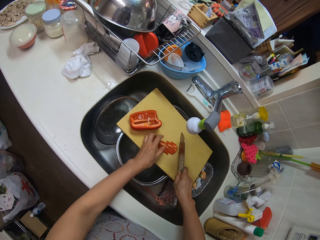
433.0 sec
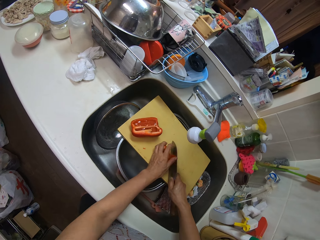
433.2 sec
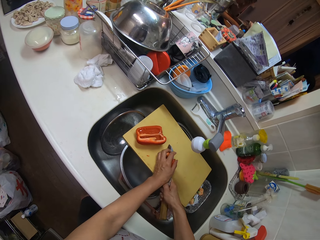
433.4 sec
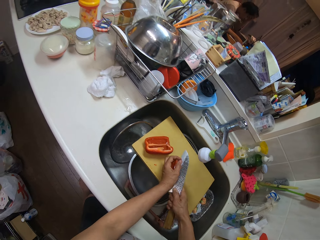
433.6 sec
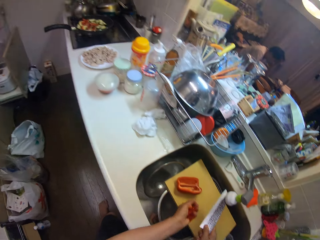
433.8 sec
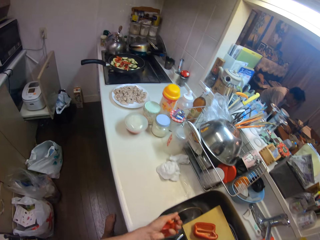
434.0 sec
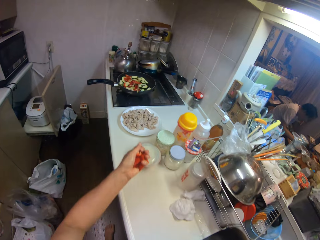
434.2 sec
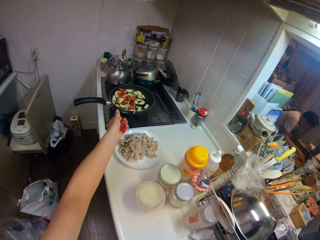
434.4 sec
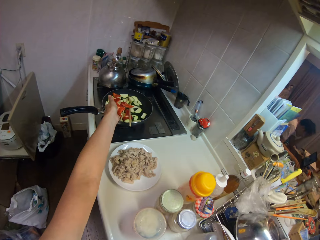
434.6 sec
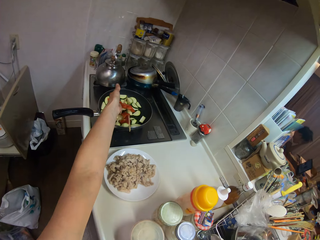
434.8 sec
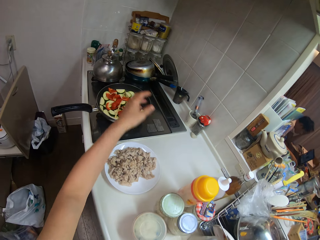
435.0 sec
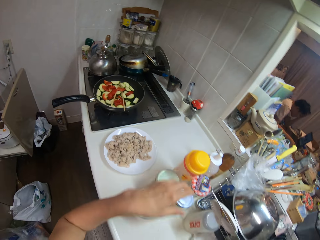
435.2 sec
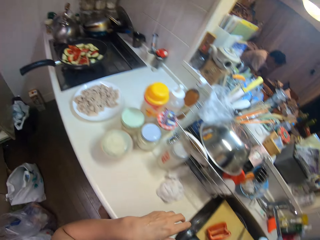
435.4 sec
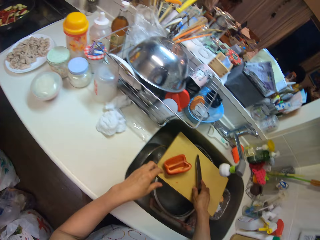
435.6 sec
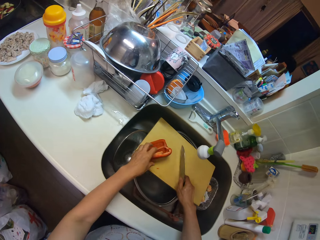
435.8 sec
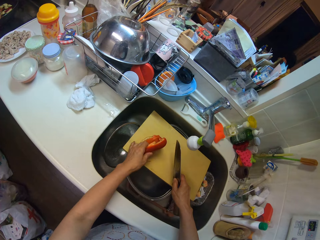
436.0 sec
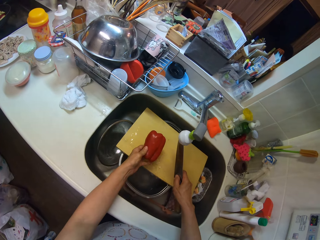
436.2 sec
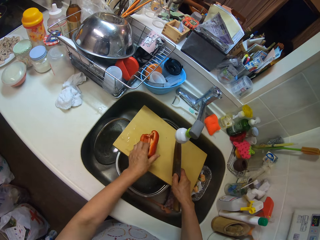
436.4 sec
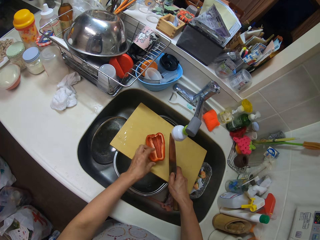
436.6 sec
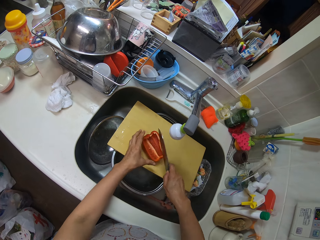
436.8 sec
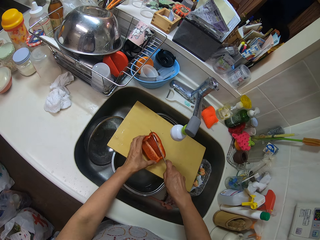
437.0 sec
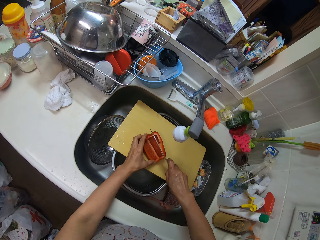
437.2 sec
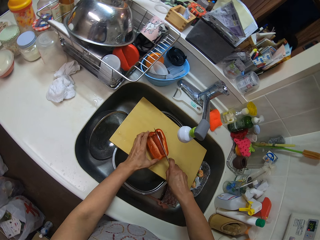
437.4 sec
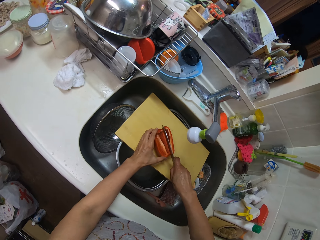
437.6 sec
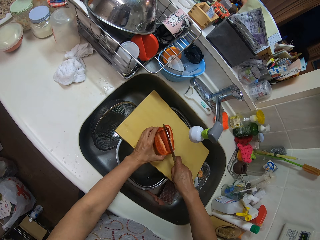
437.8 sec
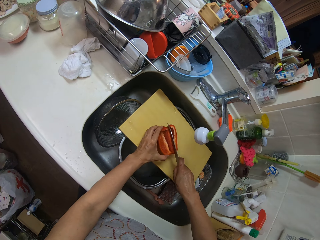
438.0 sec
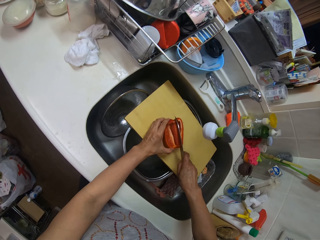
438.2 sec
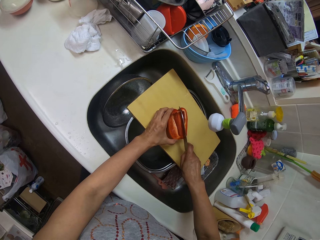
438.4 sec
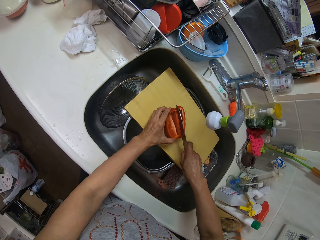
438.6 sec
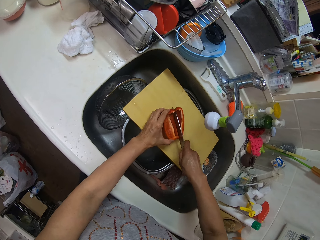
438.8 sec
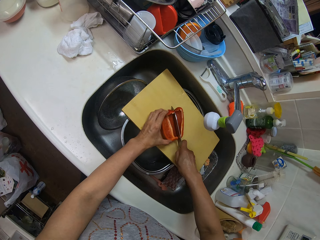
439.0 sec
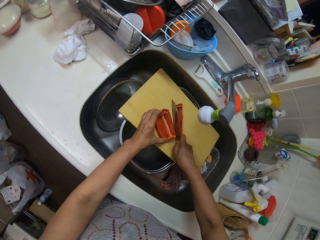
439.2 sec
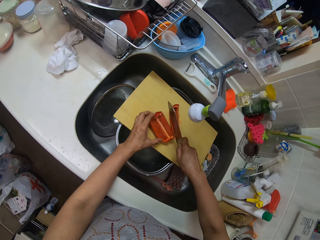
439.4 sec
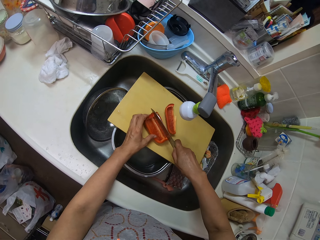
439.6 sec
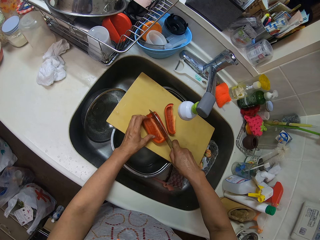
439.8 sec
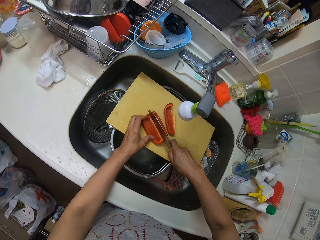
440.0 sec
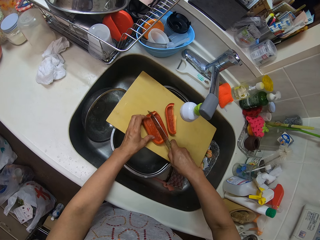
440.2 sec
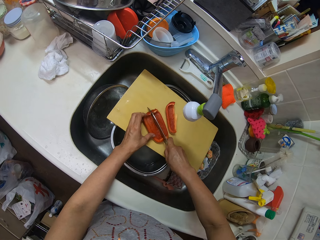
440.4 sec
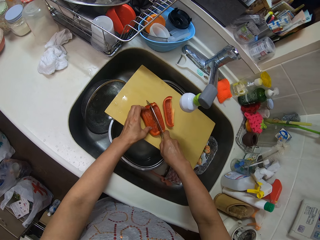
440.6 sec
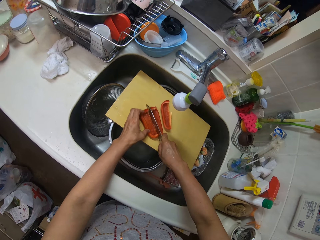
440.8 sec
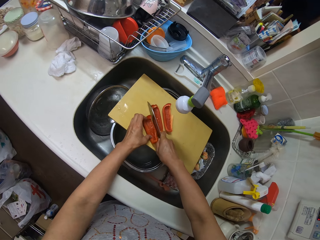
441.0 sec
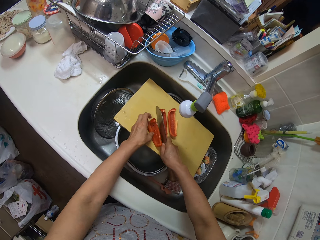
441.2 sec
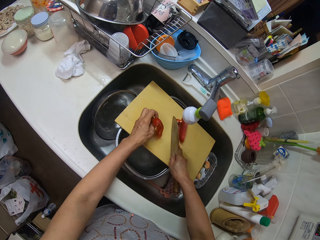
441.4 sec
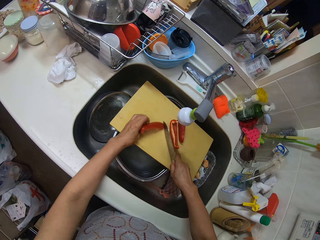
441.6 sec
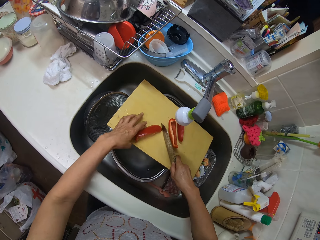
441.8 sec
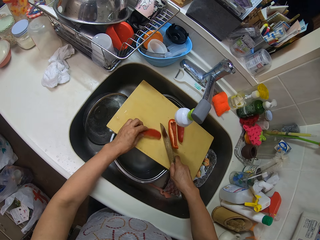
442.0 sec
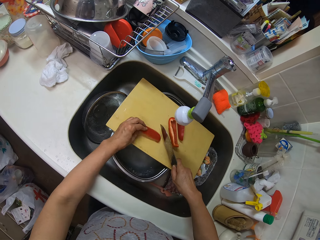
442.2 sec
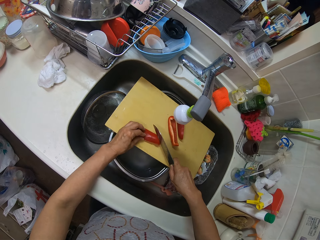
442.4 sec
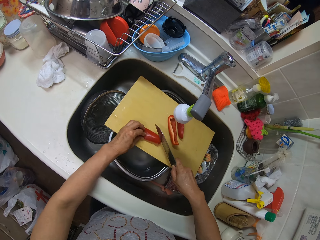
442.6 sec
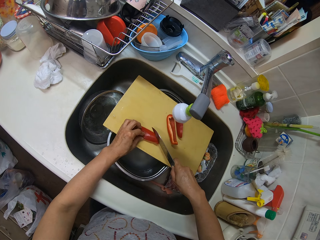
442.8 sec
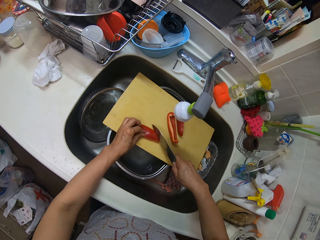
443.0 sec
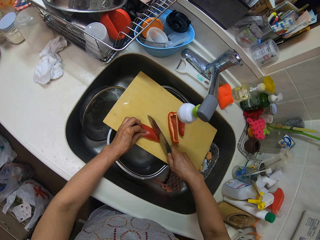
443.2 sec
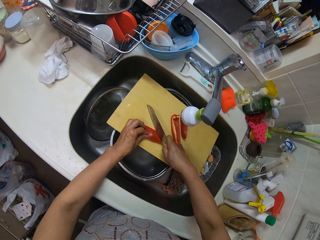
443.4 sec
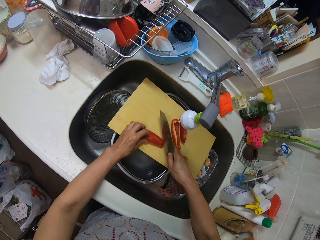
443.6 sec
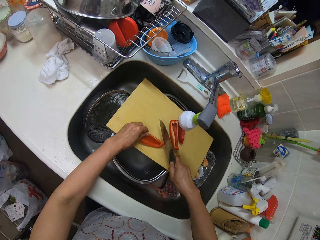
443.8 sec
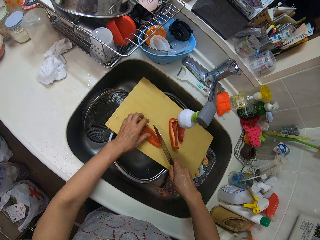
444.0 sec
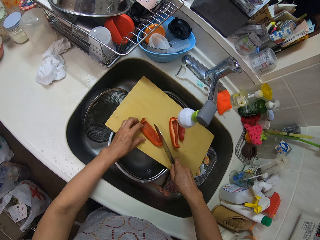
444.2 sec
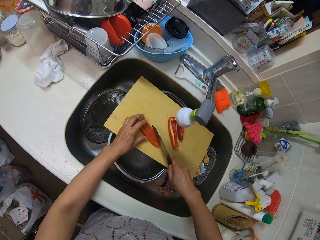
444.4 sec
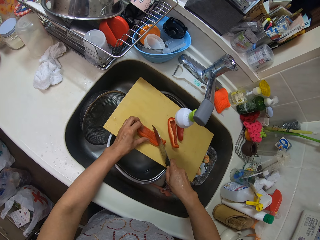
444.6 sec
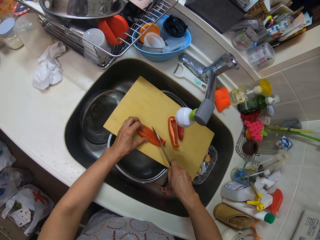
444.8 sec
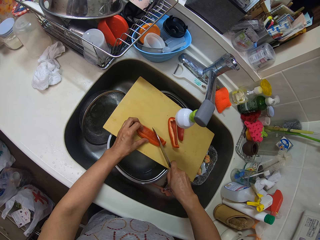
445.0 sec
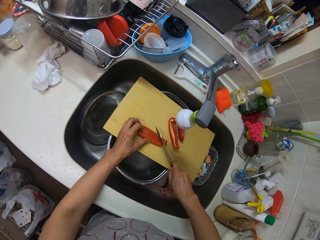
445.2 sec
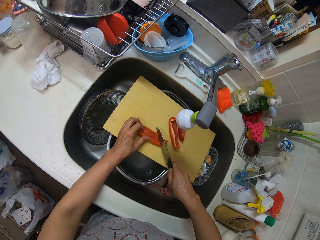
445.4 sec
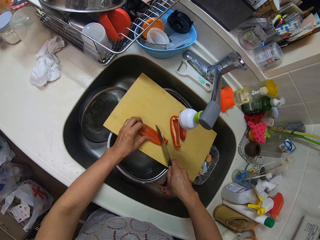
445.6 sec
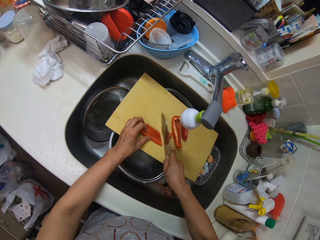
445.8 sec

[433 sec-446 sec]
The camera wearer packs the chopped bell pepper on the board. They pour the chopped bell pepper in the fry pan on the stove. They take the second half bell pepper on the board. They cut the bell pepper into three with the knife on the board. They chop one of the bell peppers on the board with the knife.

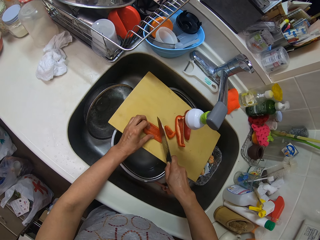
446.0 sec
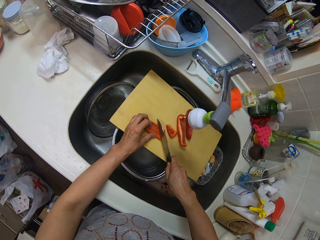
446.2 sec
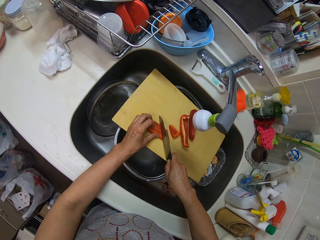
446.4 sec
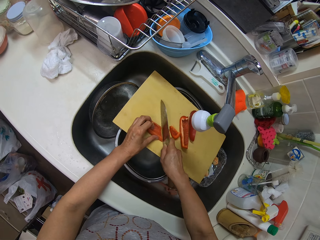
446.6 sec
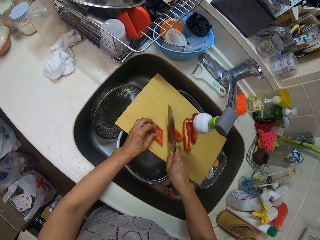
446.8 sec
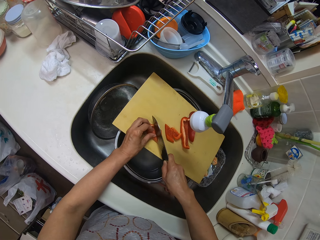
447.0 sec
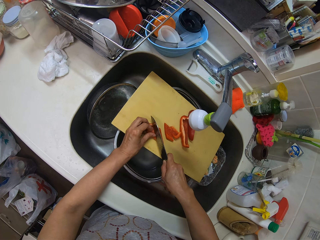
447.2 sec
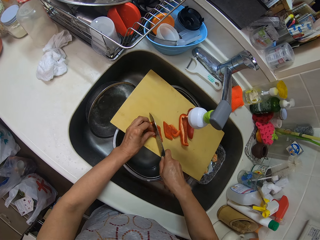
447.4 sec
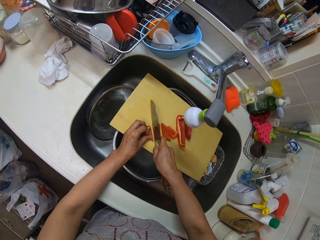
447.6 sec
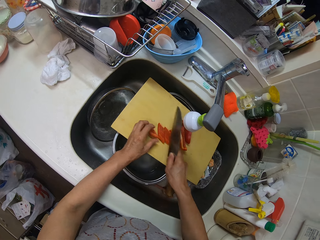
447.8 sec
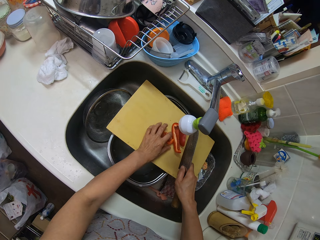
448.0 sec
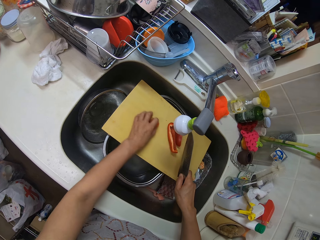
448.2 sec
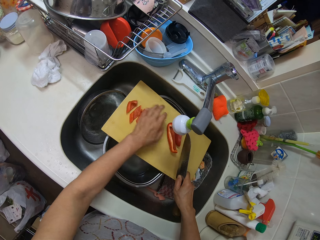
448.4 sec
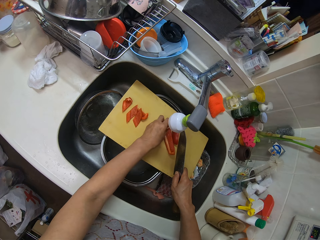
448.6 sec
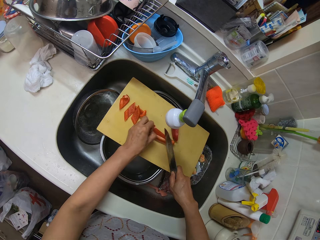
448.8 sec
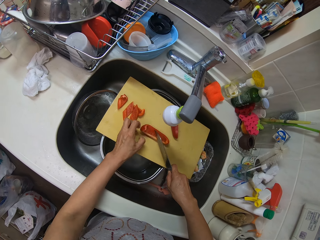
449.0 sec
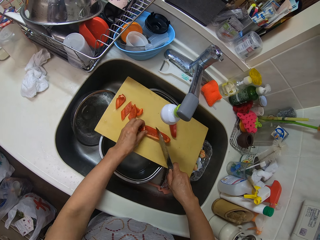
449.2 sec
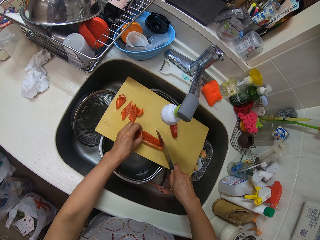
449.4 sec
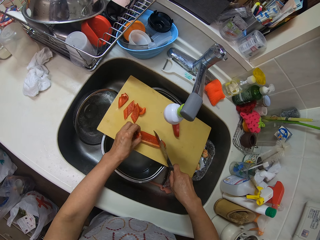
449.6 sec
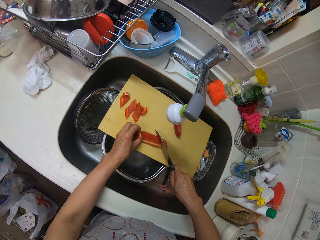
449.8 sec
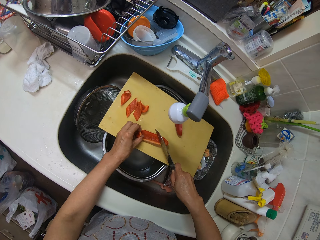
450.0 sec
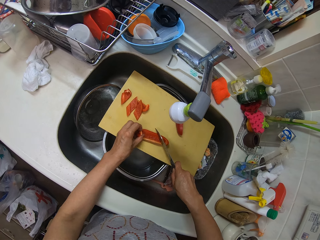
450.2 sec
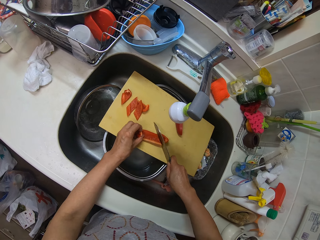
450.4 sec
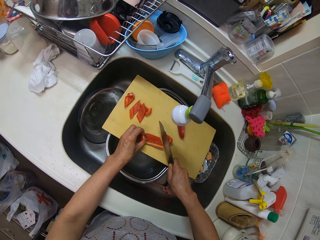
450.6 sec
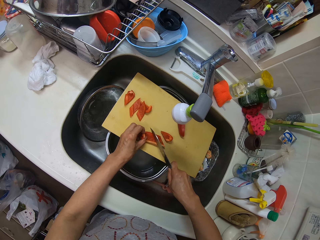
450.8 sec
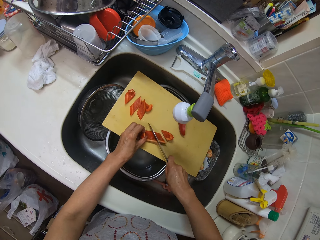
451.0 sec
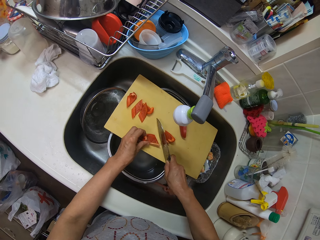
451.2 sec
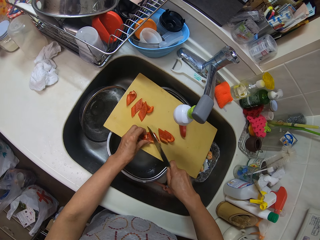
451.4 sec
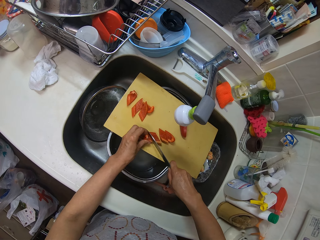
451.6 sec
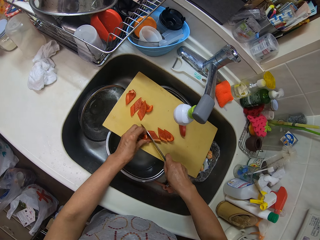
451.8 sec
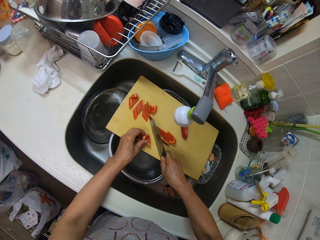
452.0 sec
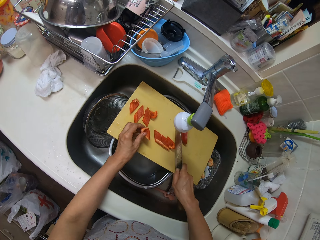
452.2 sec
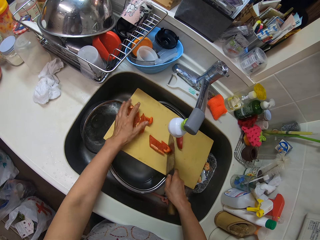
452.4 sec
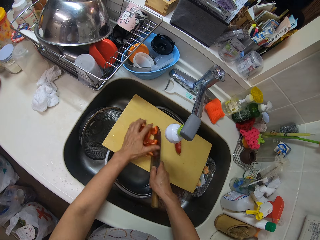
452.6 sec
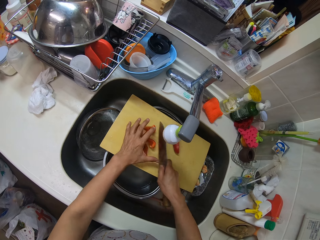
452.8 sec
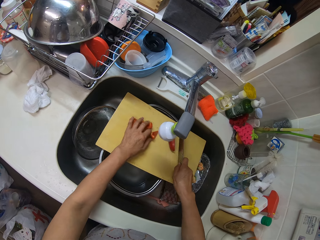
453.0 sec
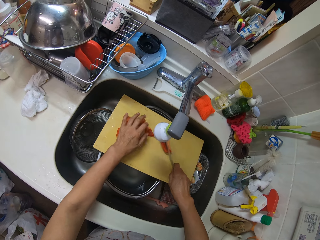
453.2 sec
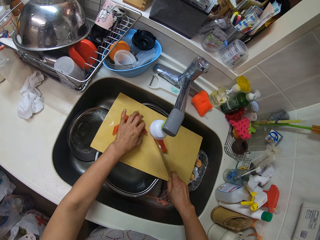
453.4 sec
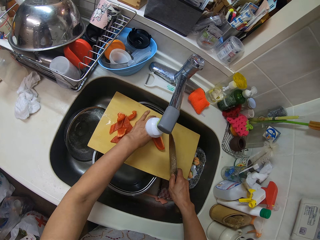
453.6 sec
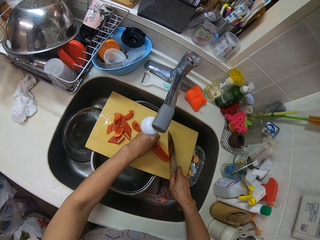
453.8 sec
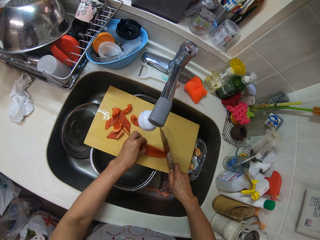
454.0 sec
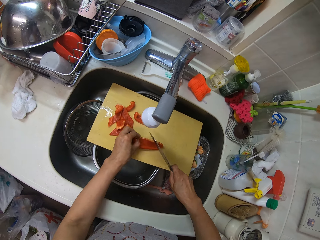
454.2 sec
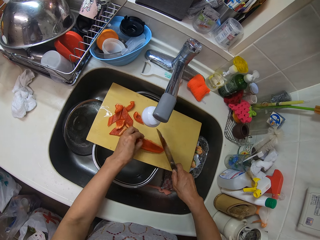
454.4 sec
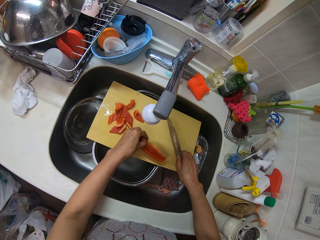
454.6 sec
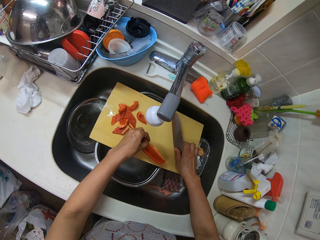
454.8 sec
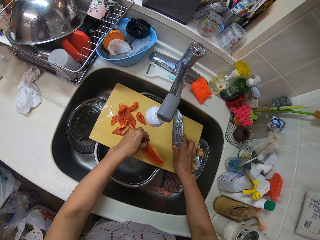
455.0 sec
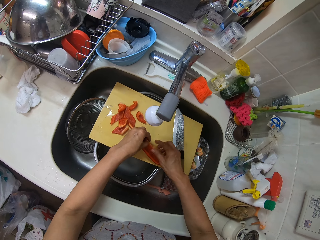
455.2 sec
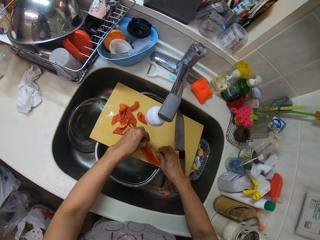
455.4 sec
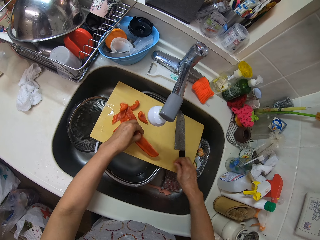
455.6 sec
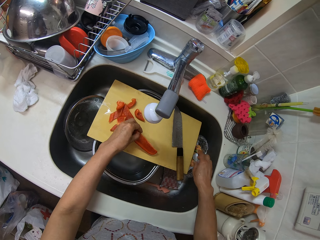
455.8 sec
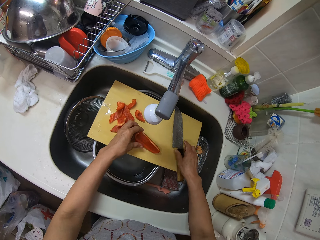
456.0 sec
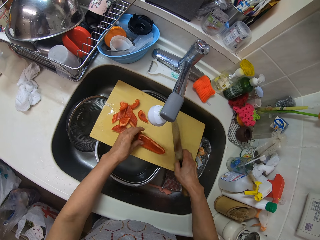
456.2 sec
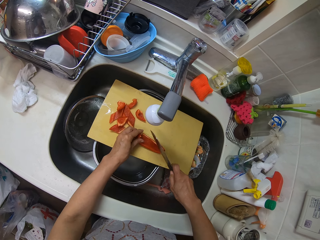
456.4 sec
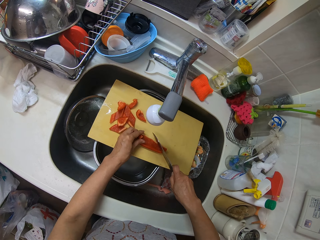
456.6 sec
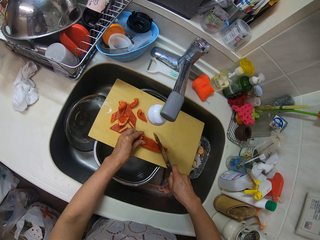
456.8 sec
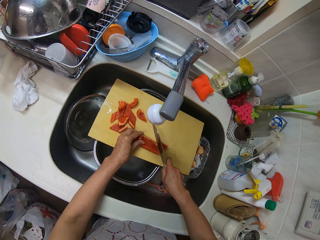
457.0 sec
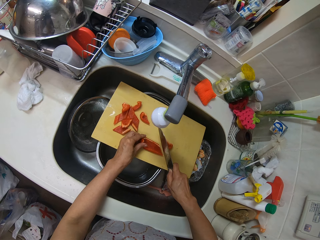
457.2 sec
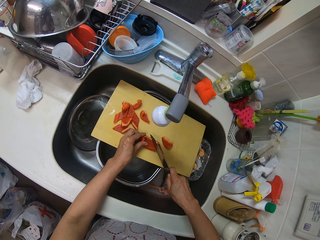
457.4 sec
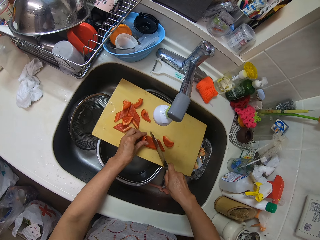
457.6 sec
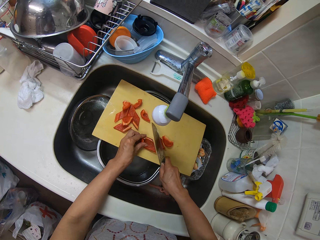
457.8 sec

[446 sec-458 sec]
The camera wearer pushes aside the chopped bell pepper on the board. They chop one of the bell peppers on the board with the knife. They push aside the chopped bell pepper on the board. They pull the pieces of pepper together. They take the bell pepper on the board. They place the knife on the board. They remove the seed on the bell pepper and throw the seed in the sink. They take the knife on the board. They chop the bell pepper on the board with the knife.
